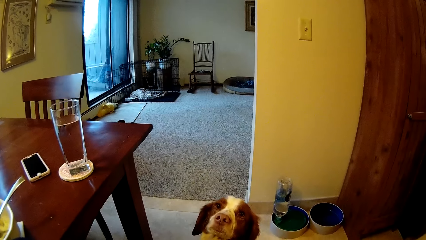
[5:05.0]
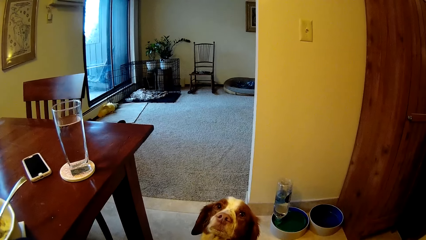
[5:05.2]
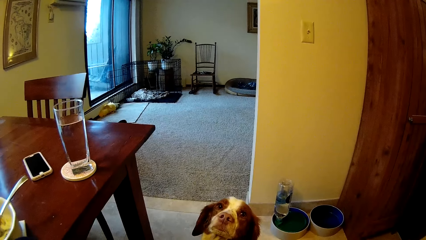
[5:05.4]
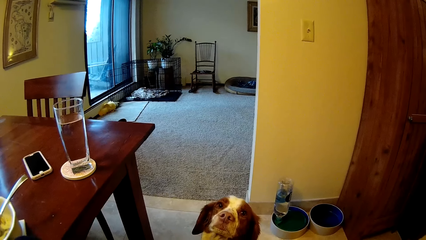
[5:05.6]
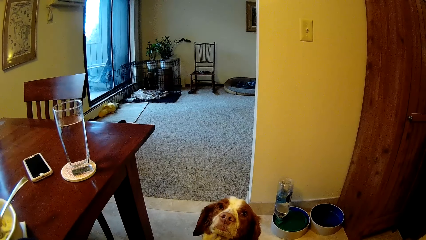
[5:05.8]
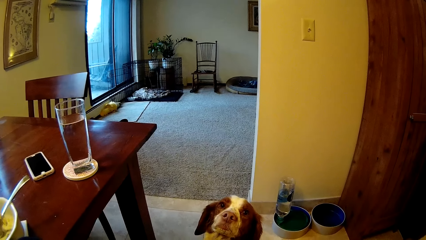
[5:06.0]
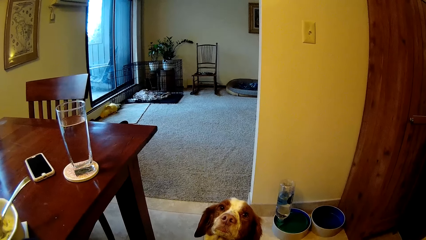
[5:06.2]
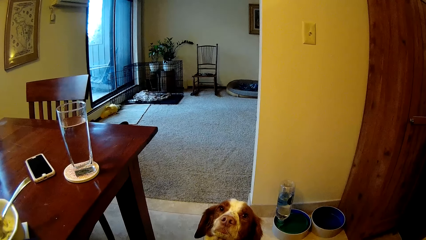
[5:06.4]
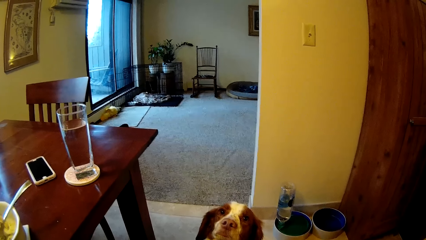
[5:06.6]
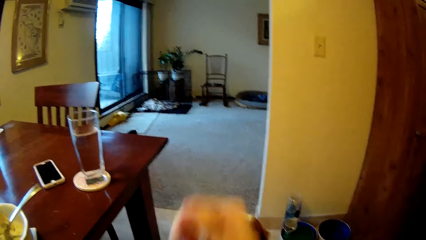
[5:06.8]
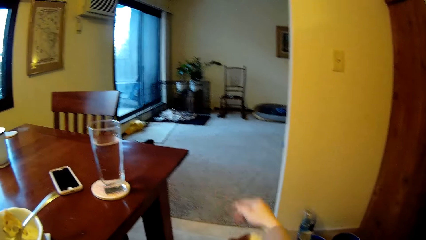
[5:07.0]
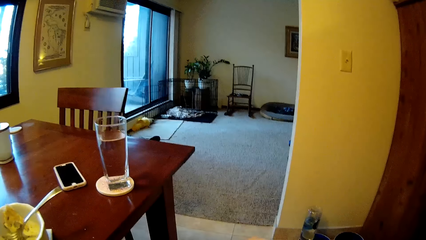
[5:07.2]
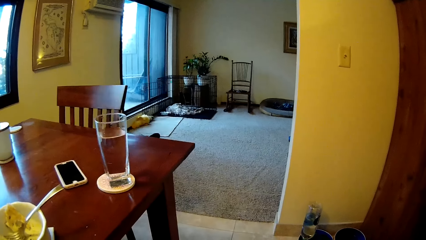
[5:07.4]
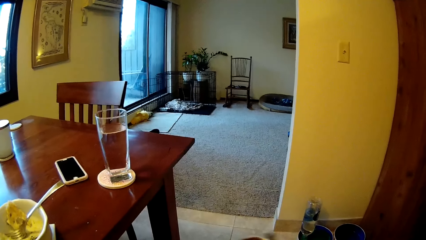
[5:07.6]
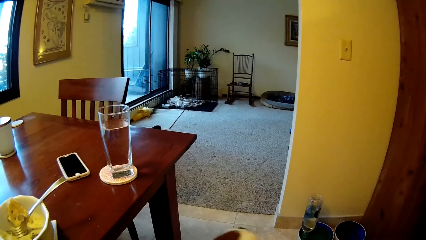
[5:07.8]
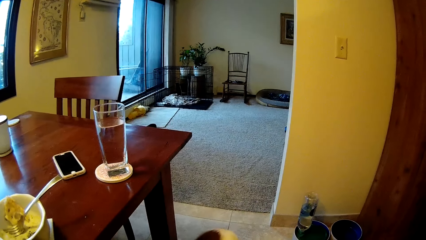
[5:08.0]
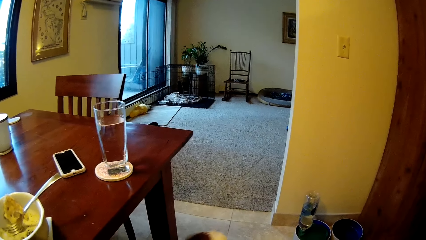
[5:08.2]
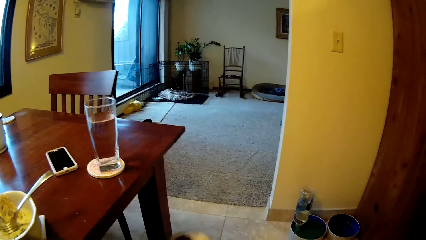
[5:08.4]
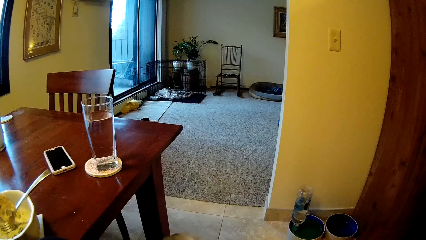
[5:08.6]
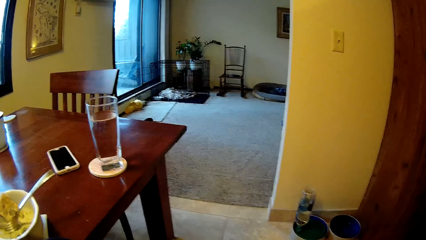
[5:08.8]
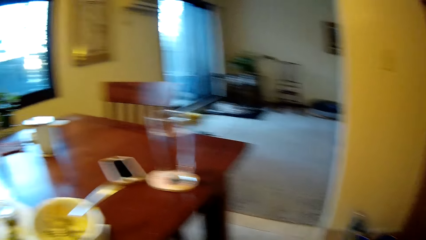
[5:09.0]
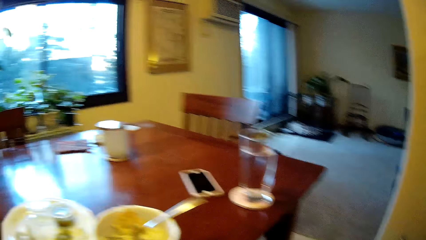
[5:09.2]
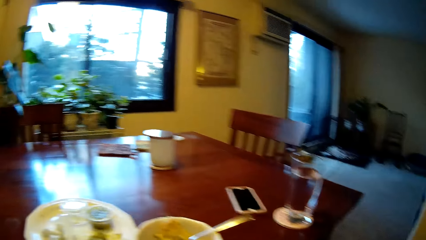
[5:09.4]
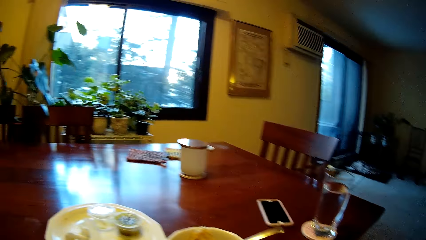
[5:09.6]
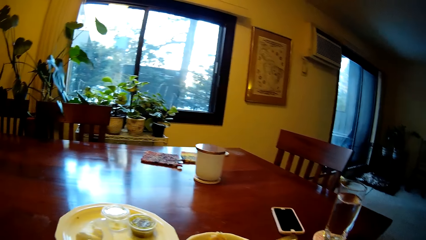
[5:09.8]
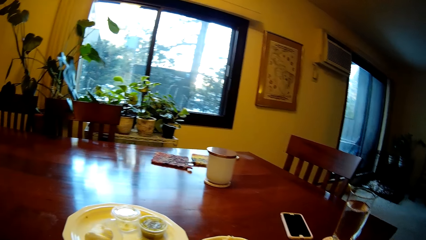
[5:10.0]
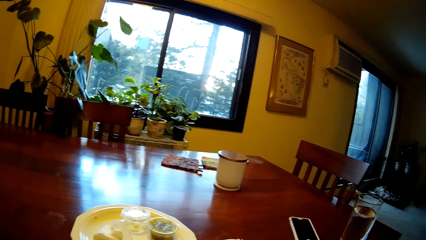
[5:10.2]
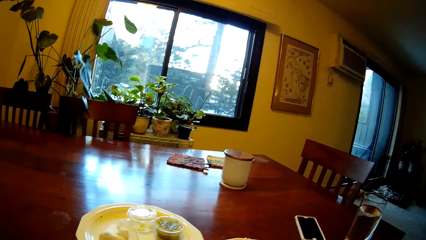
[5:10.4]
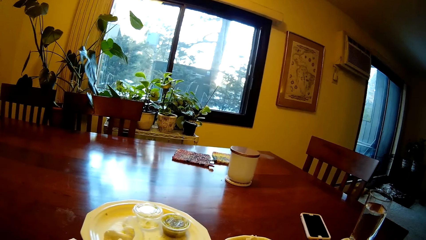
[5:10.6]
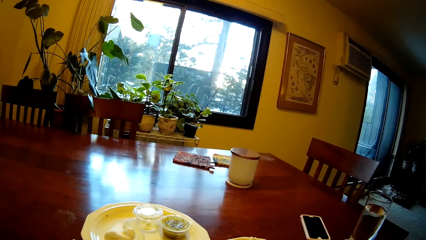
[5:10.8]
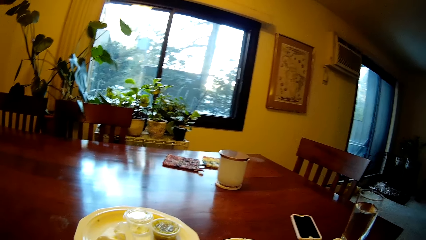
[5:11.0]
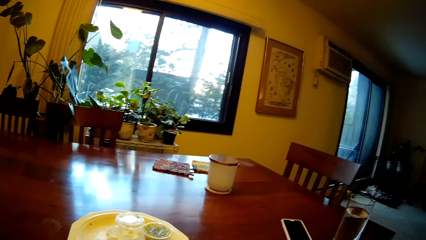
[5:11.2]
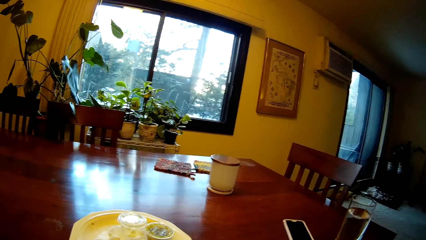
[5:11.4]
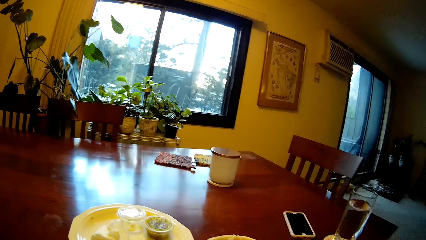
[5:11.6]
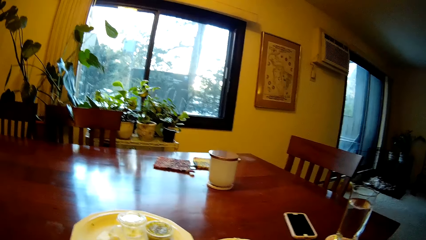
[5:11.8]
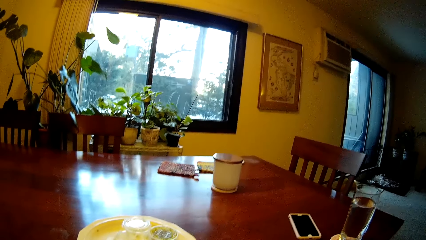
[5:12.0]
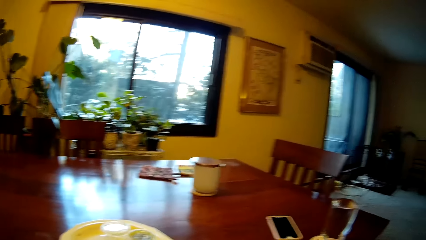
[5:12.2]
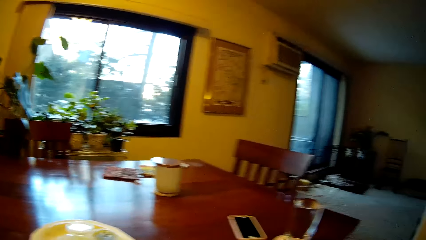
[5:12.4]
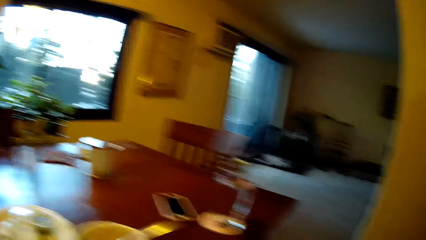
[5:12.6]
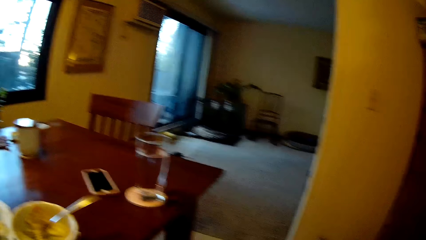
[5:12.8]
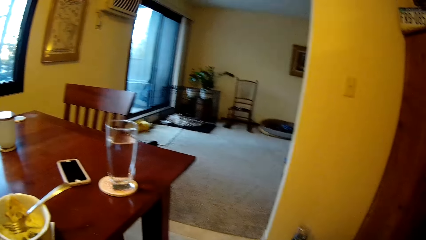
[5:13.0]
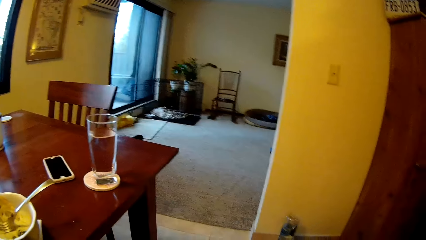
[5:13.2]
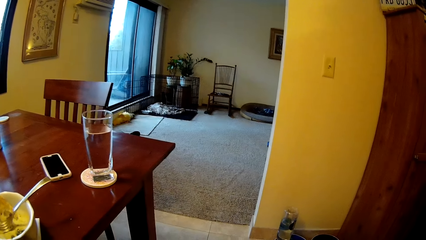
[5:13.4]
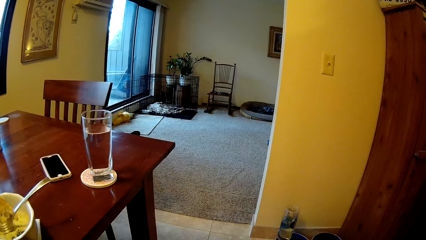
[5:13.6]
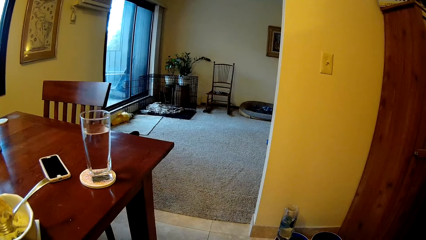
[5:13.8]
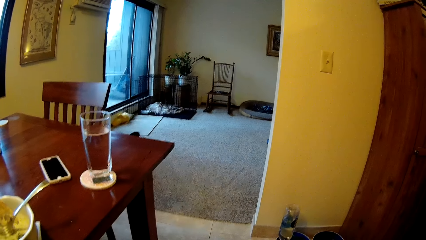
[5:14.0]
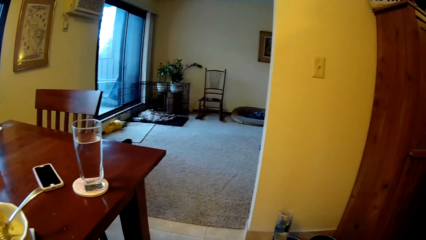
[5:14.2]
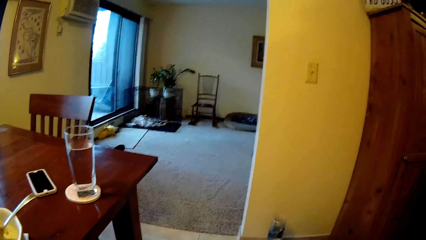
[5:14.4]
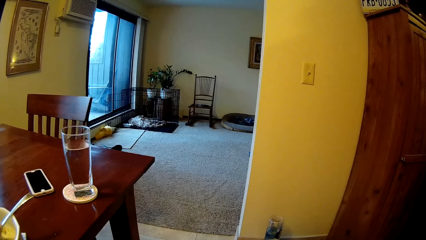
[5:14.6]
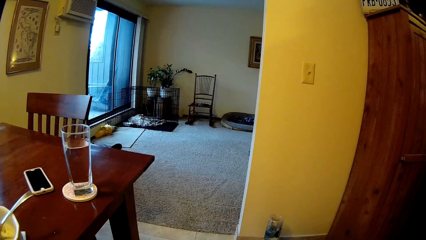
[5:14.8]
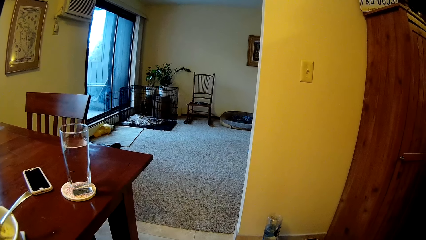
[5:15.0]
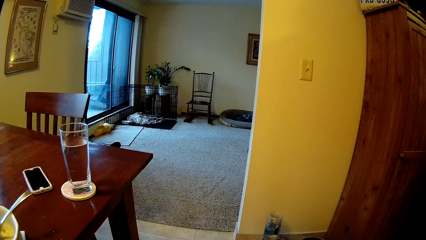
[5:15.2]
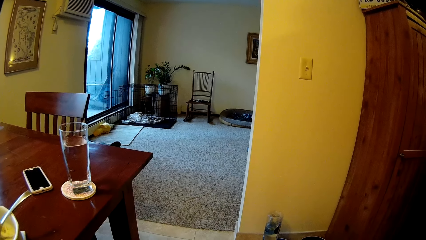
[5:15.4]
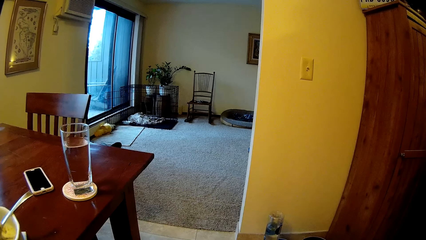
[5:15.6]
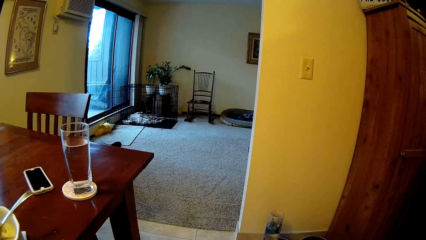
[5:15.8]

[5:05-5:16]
The camera wearer pats the dog on its head. They look around.

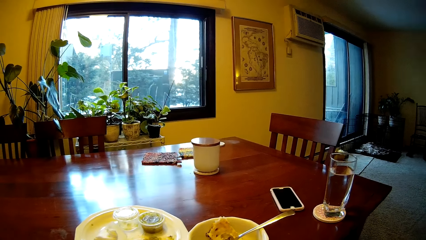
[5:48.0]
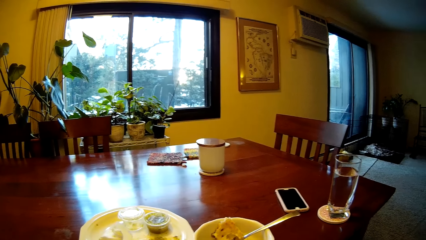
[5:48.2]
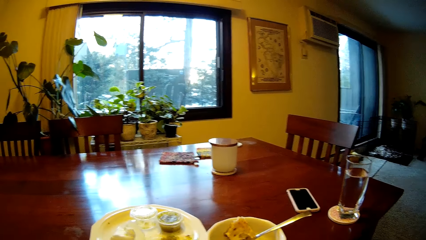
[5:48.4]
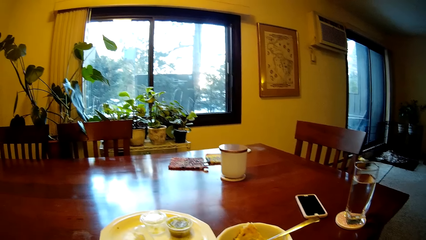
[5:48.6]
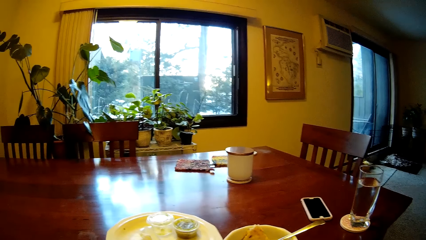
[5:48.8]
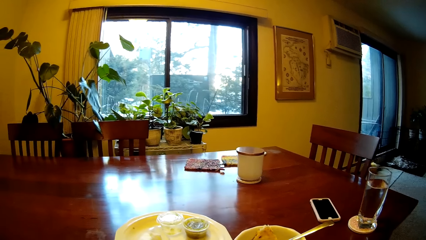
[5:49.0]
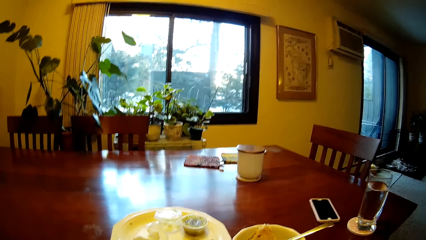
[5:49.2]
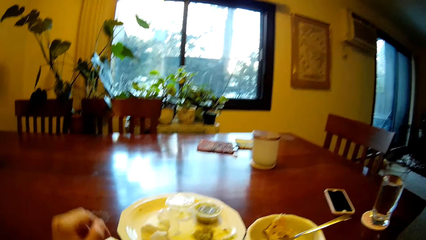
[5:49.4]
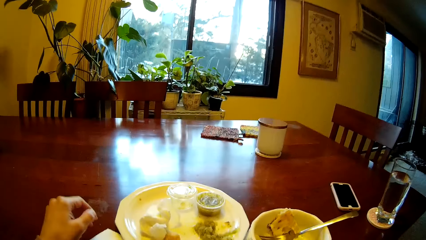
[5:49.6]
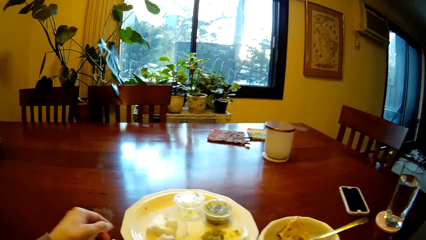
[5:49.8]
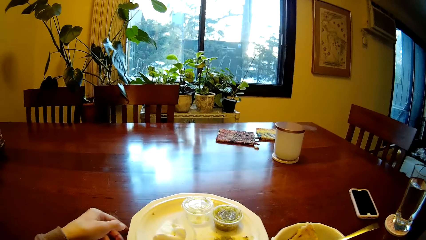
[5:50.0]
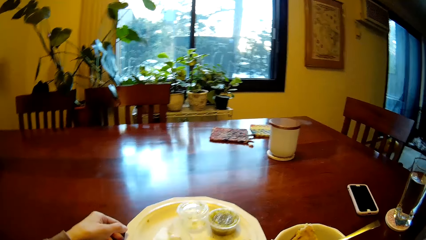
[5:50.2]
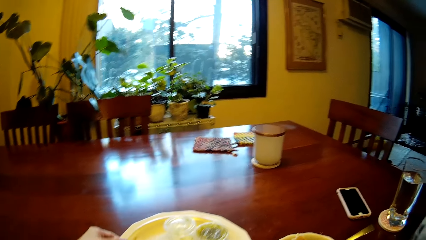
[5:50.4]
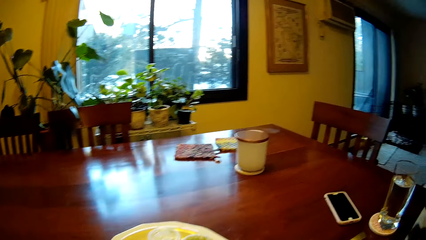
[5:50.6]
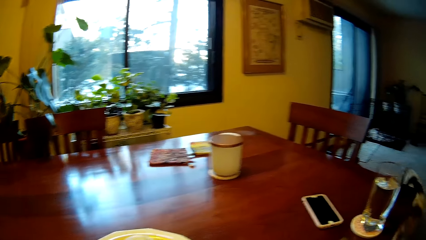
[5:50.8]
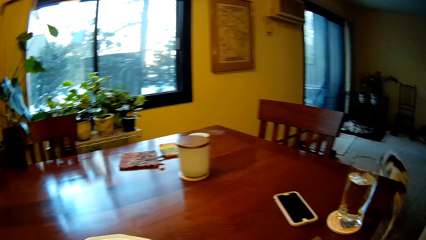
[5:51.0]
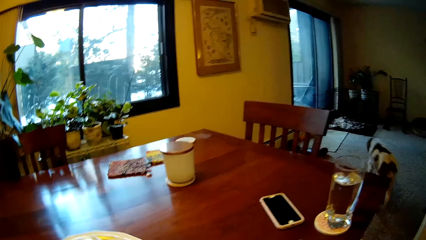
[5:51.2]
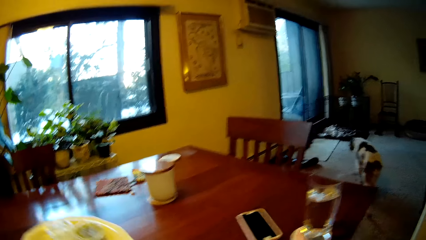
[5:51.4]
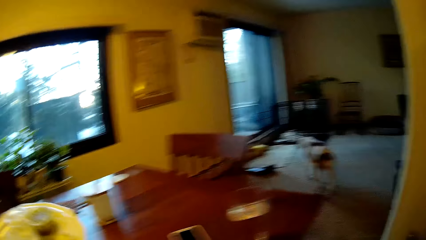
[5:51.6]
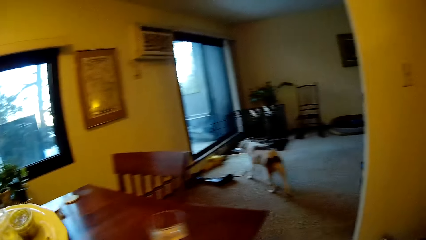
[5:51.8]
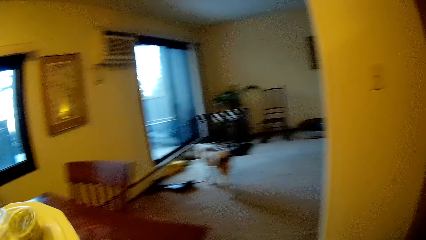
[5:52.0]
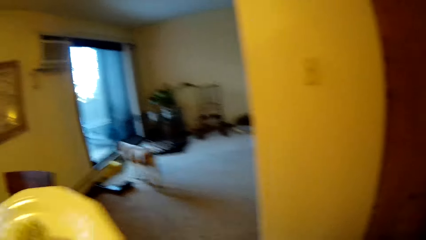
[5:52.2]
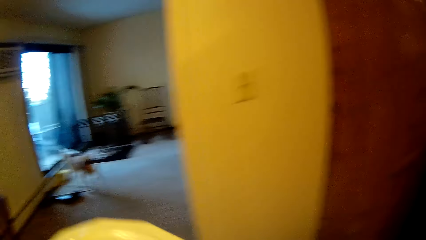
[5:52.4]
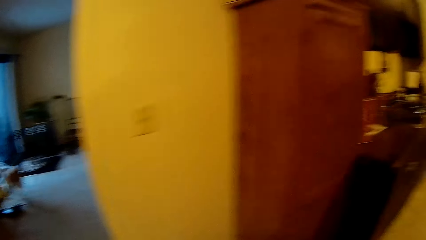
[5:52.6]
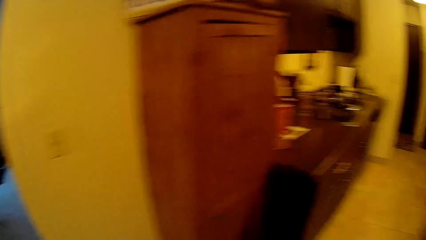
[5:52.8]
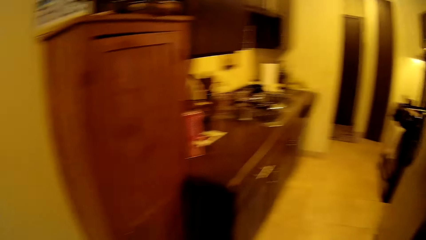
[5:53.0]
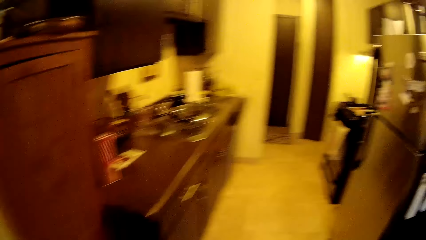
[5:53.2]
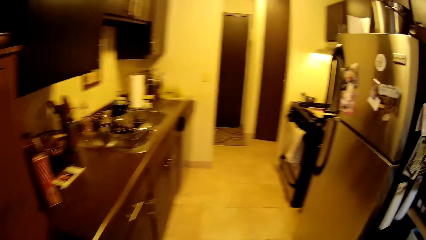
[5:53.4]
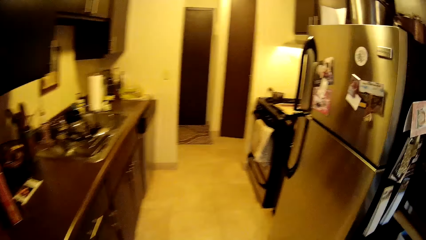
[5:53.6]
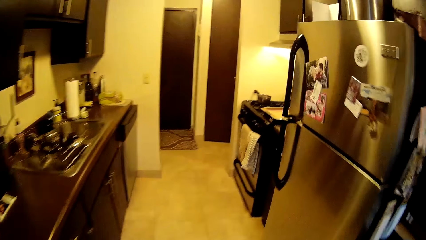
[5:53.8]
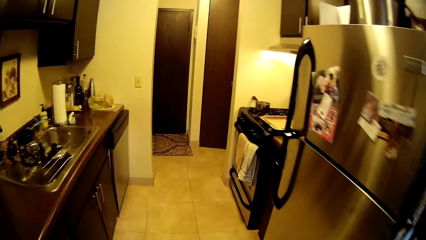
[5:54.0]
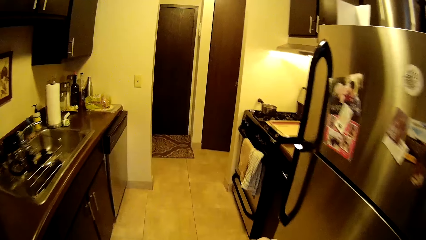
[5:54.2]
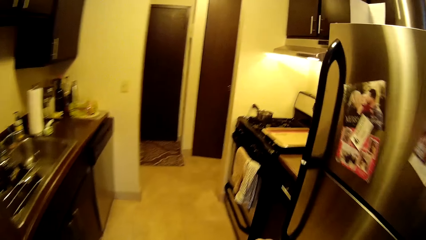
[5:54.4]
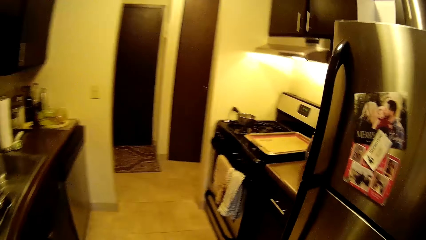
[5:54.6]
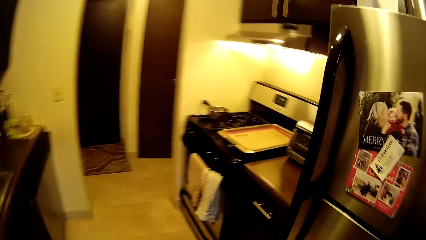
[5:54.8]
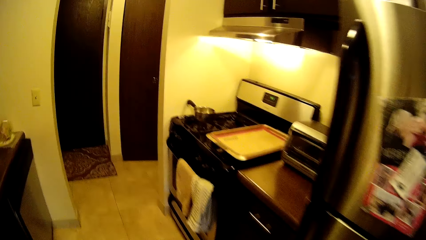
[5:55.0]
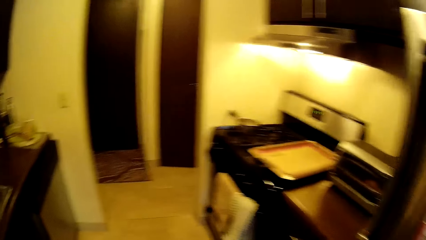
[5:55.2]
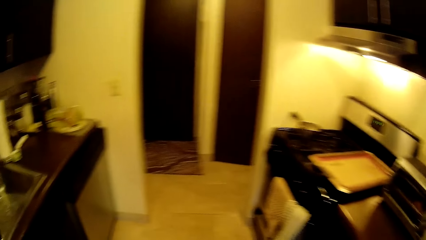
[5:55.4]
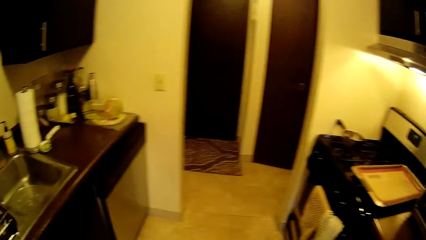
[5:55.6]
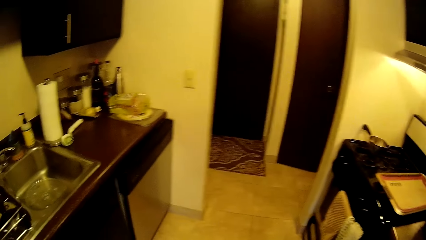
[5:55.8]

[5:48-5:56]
The camera wearer picks up a plate on the dining table with her left hand. She stands, moves towards the kitchen and looks around.
